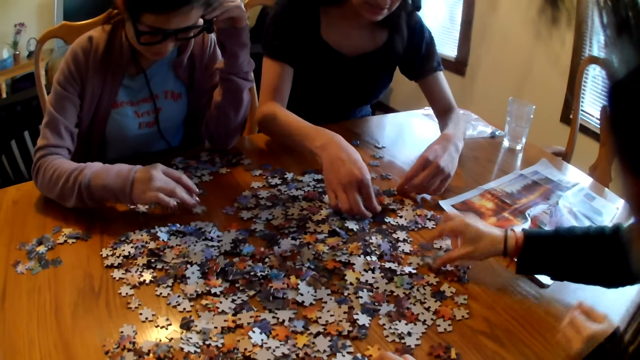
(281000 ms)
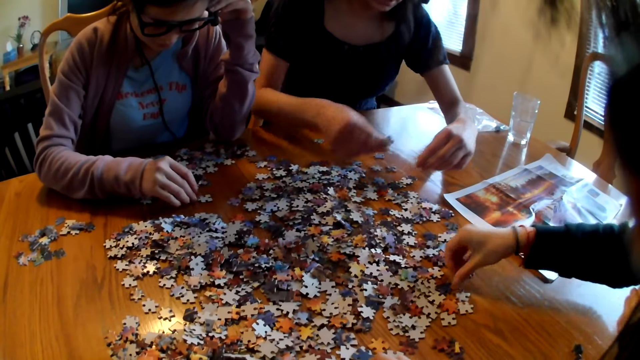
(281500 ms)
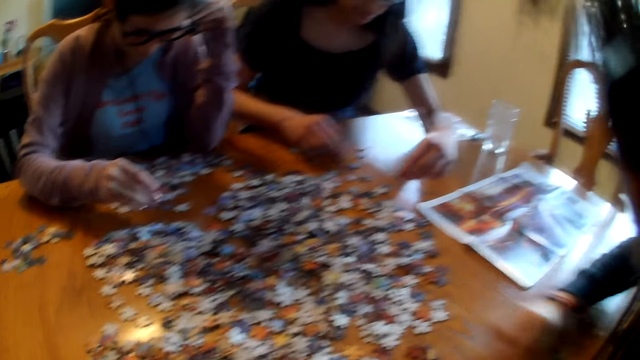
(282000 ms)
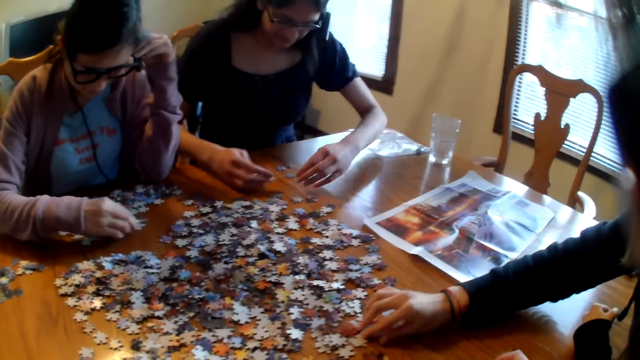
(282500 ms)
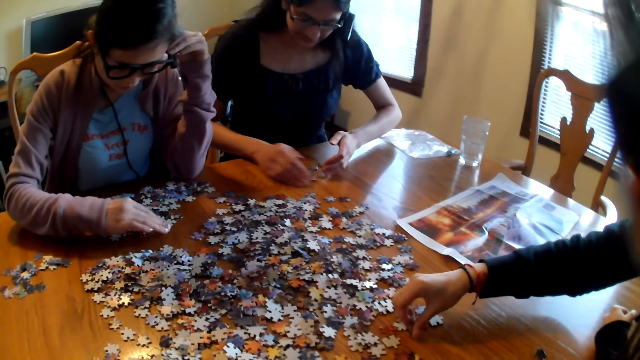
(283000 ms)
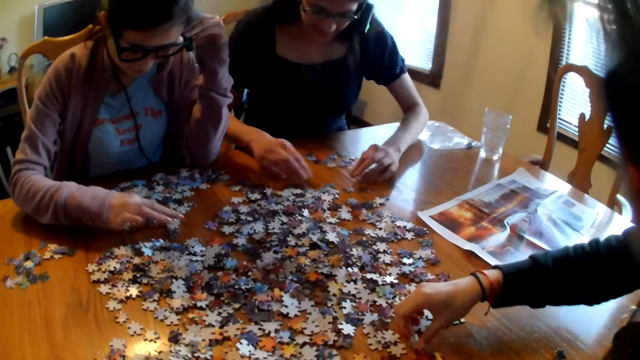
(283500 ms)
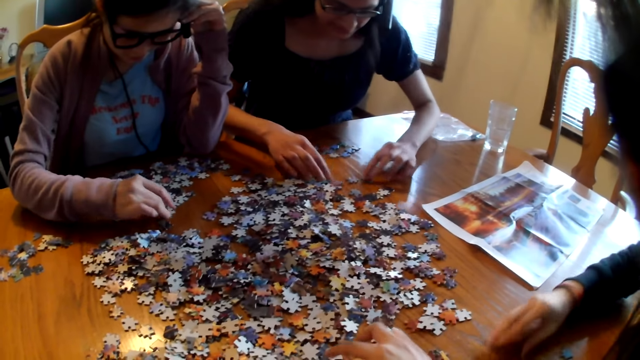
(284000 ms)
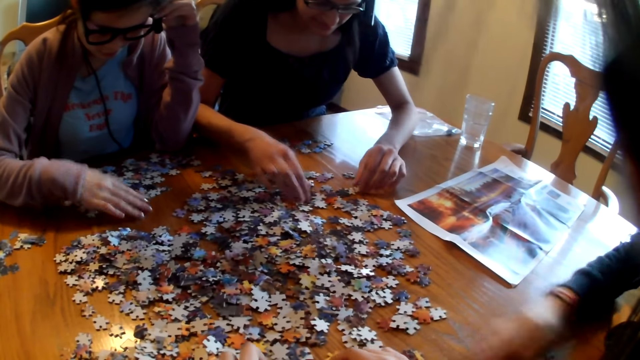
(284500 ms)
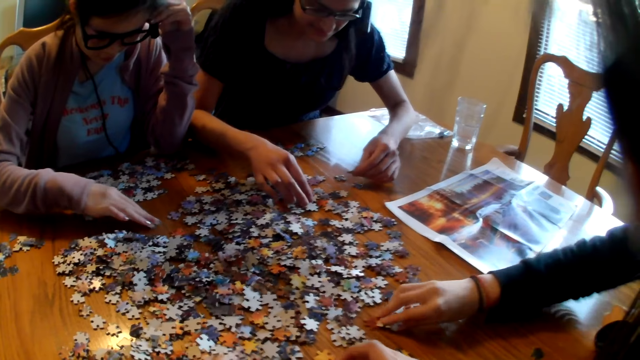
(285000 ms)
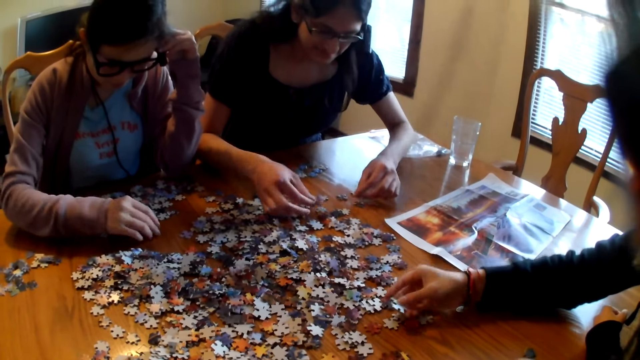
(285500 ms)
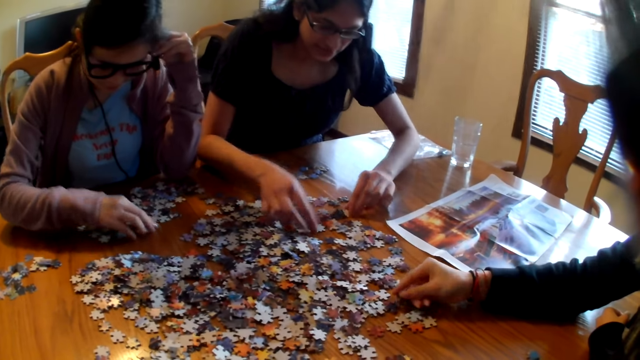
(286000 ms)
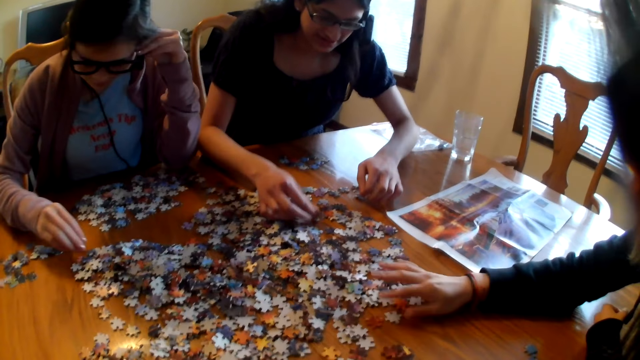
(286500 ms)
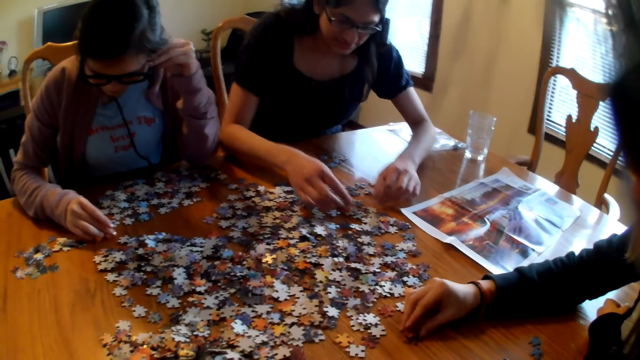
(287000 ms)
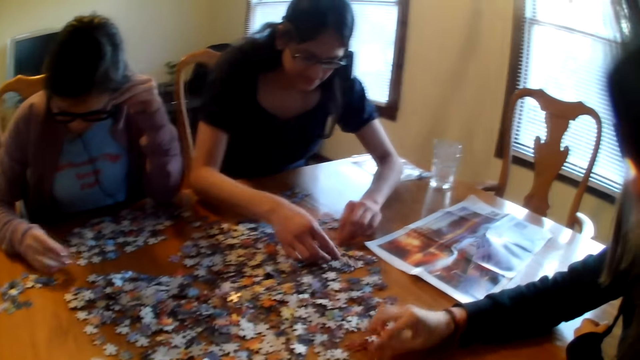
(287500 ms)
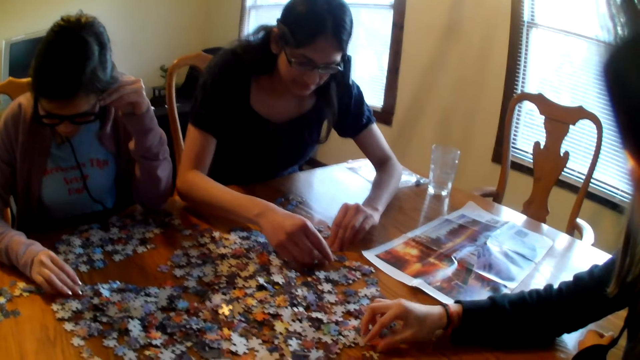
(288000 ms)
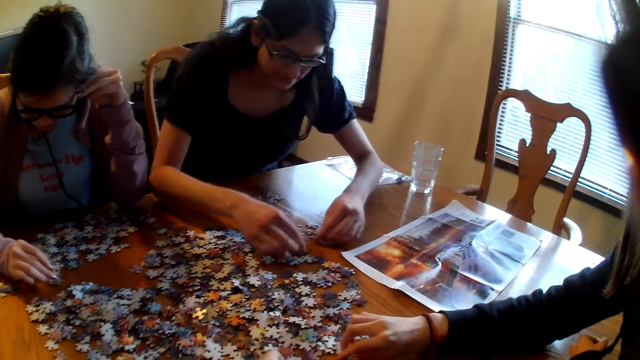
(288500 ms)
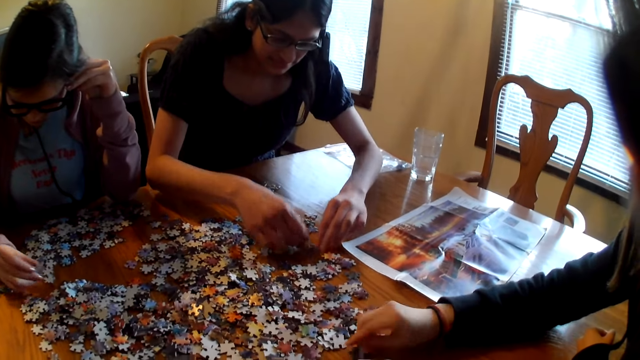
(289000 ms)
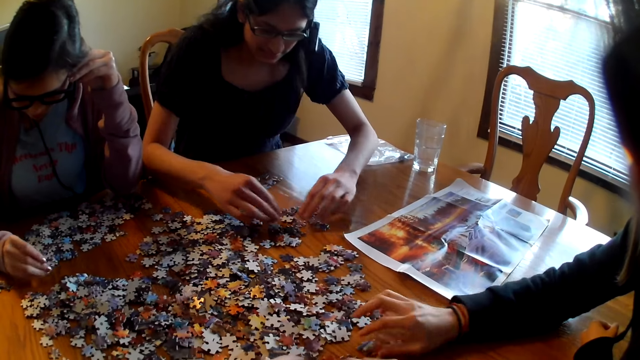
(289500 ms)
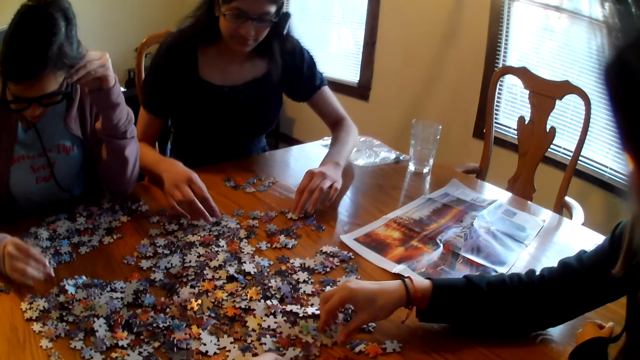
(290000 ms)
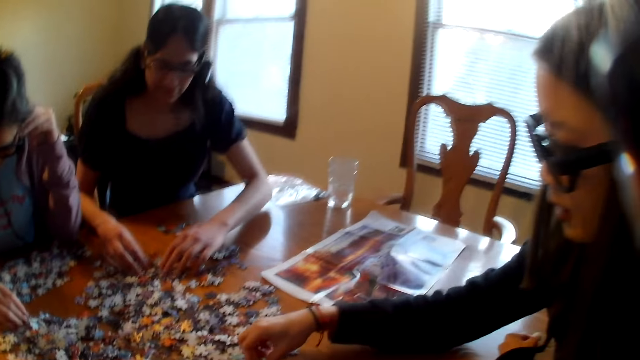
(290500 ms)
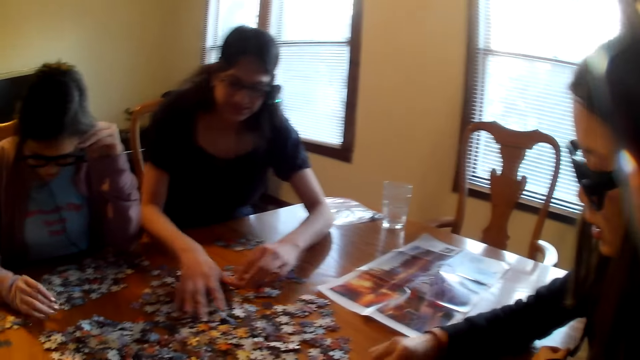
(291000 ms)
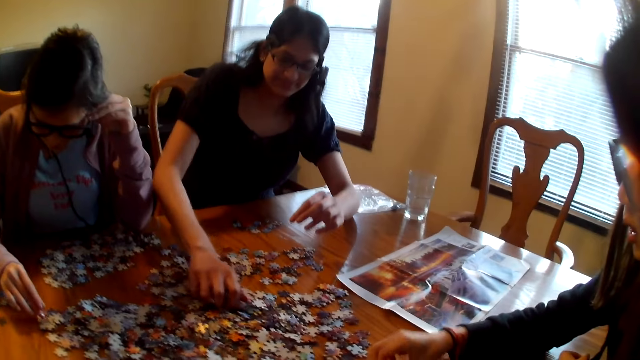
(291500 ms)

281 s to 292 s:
A woman picks a piece from the table. Another woman places the piece on the table and moves the piece on the table. A third woman moves the pieces on the table. The first woman moves the pieces on the table. The second woman picks the jigsaw piece from the table. A fourth woman moves the pieces on the table. The first woman moves the pieces on the table.

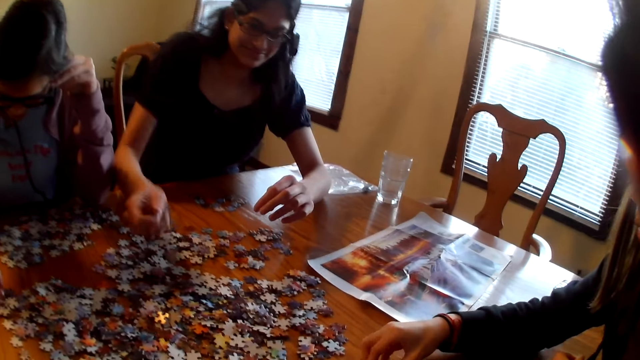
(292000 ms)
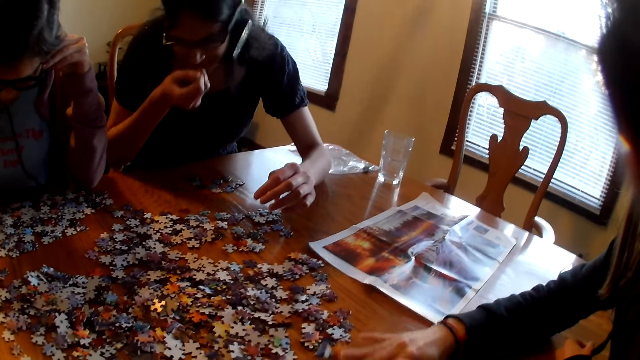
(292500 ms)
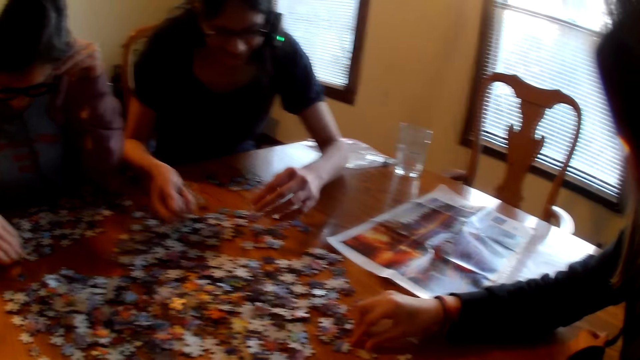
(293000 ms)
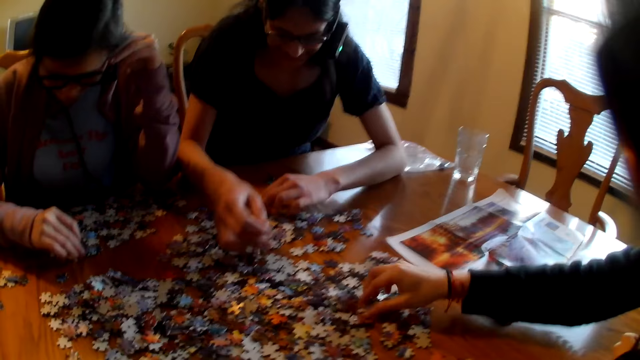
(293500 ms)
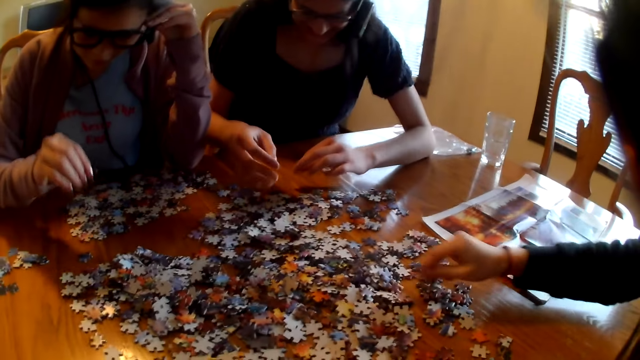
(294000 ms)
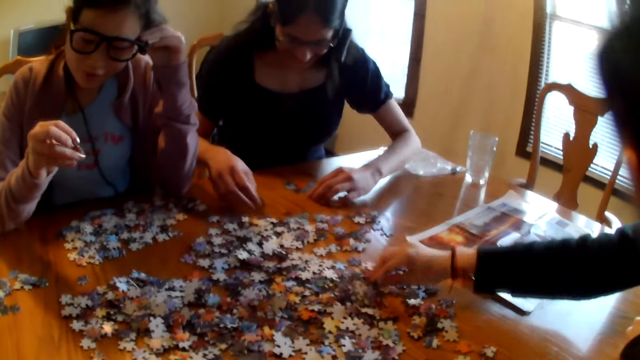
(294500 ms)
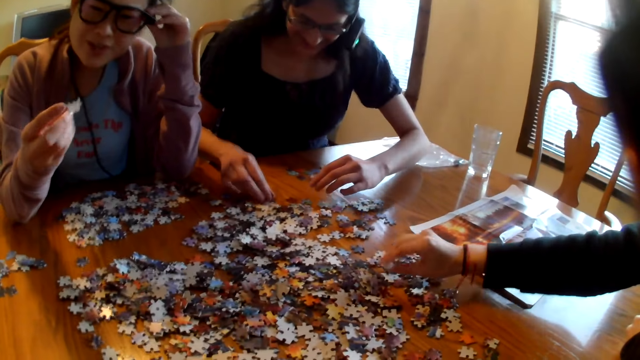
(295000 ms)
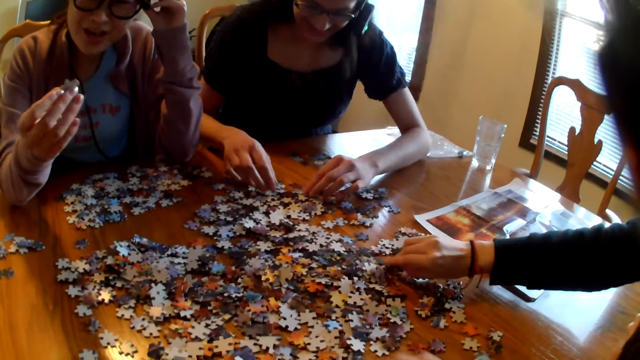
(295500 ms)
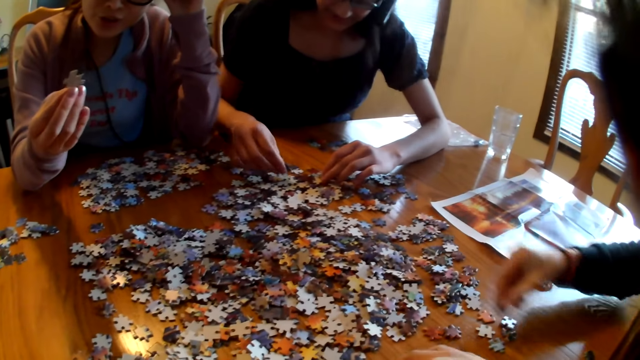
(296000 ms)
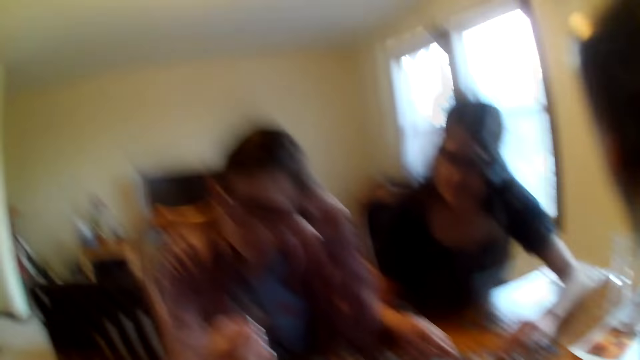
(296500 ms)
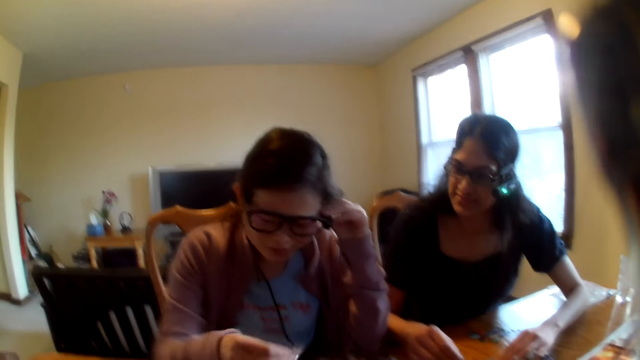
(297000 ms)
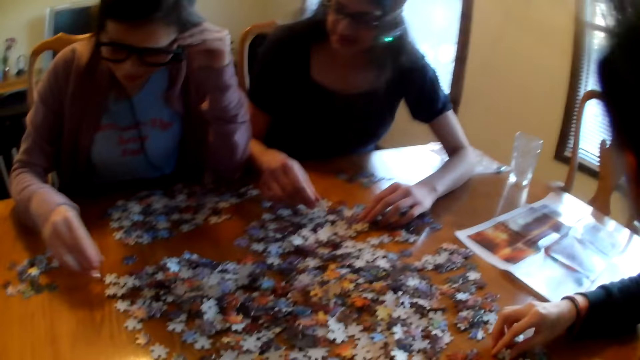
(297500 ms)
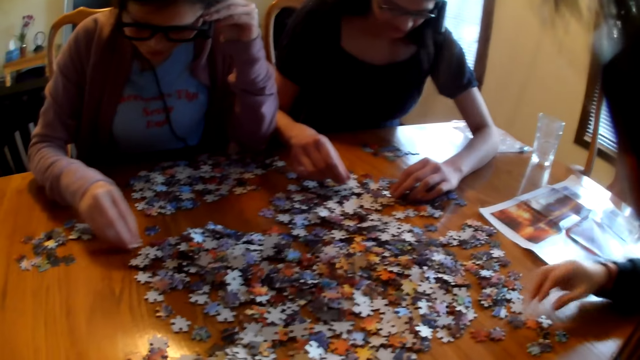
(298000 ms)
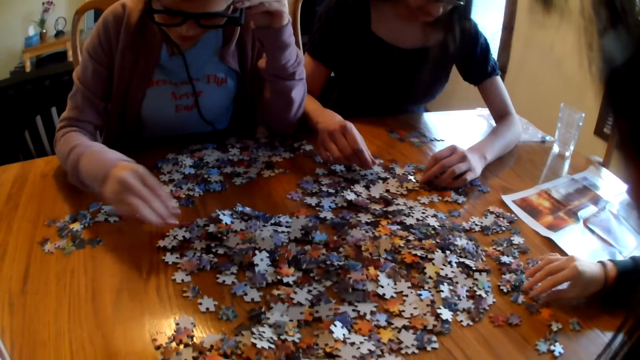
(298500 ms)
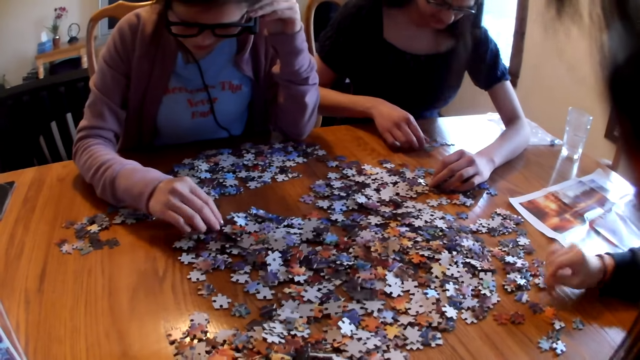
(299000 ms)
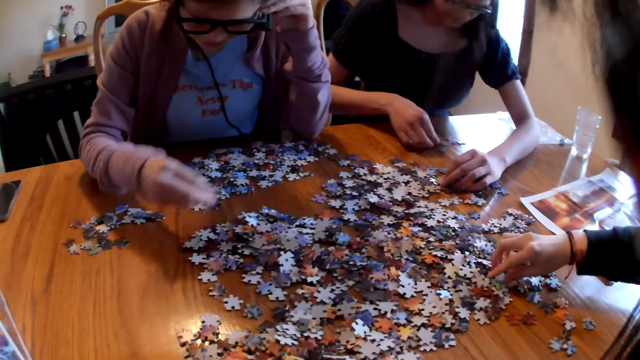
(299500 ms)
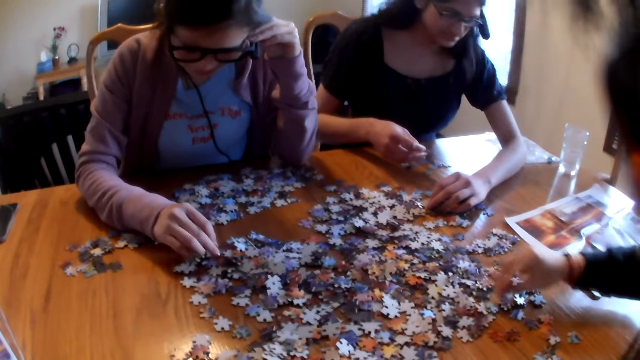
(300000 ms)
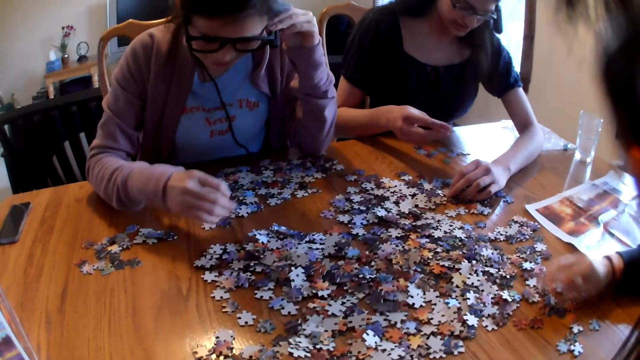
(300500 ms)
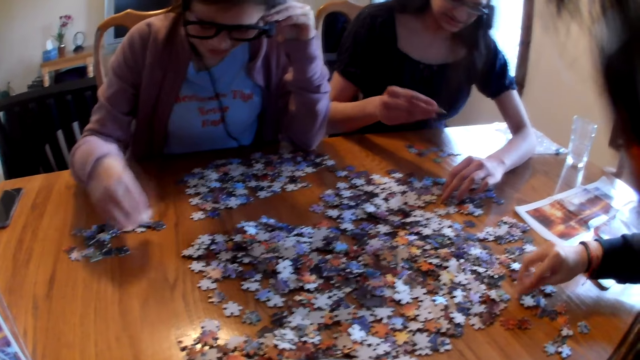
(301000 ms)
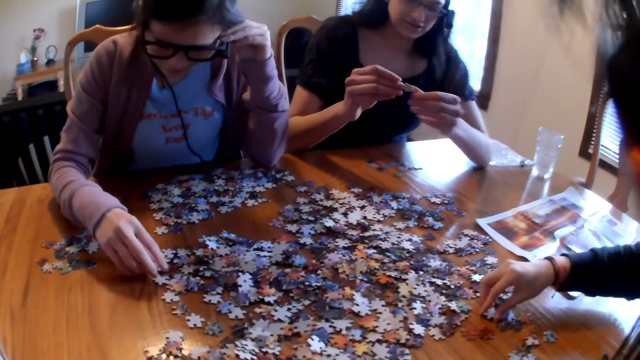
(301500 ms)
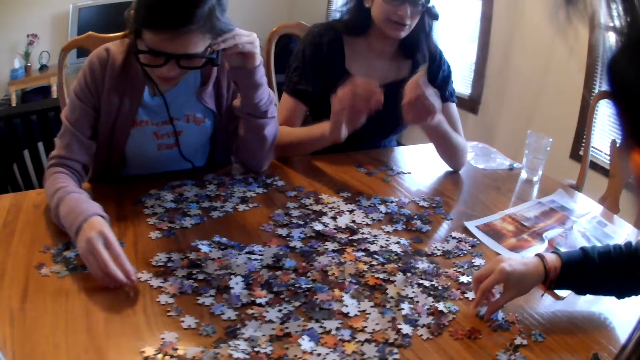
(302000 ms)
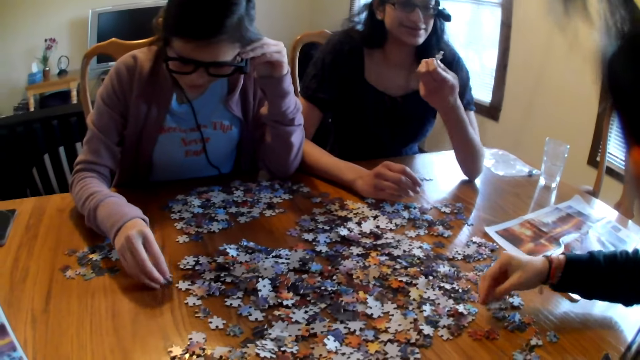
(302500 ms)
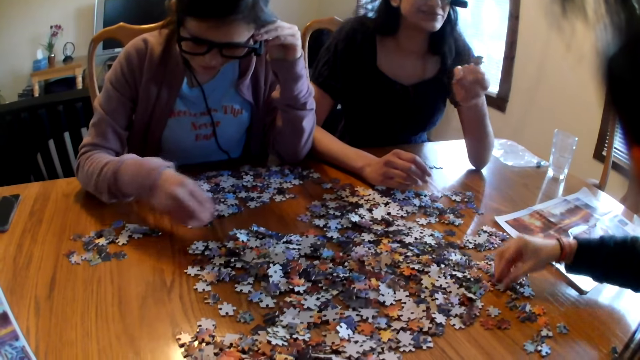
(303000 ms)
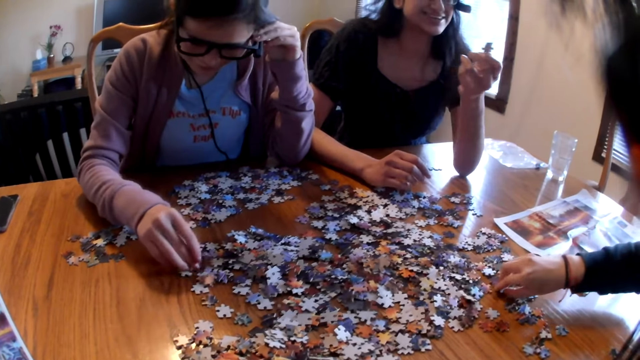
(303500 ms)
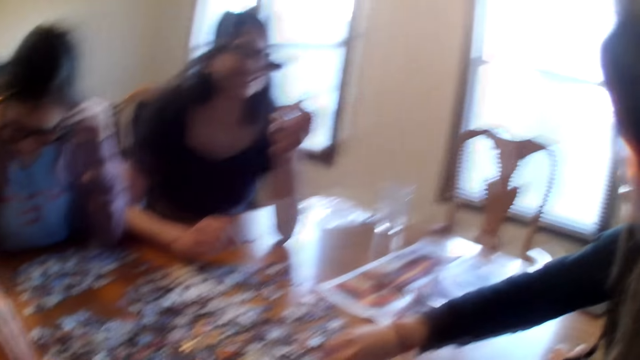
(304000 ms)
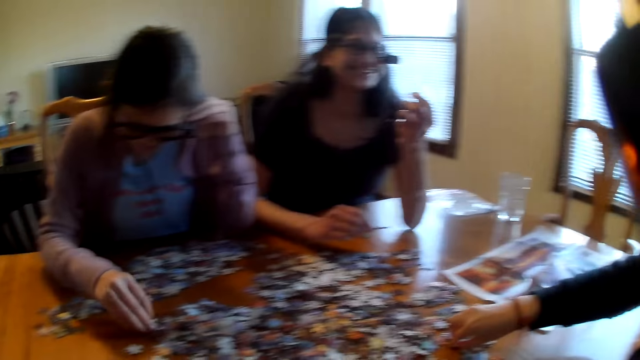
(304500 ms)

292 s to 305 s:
A woman scoops the jigsaw pieces from the table. She smells the pieces on the hand and pours the pieces to the table. Another woman picks the piece from the table, shows the jigsaw piece, and speaks. She places the jigsaw piece on the table and moves the pieces on the table. She picks the piece from the table, places the piece on the table, picks the piece from the table, and places the piece on the table. The first woman looks at the piece. She picks the jigsaw piece. The other woman picks the piece from the table and places the piece on the table. The first woman shows the jigsaw piece and looks at the piece.
